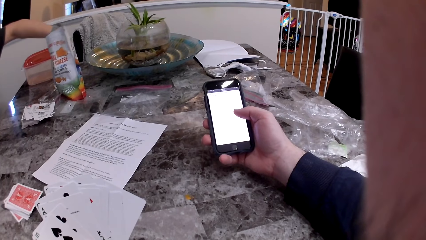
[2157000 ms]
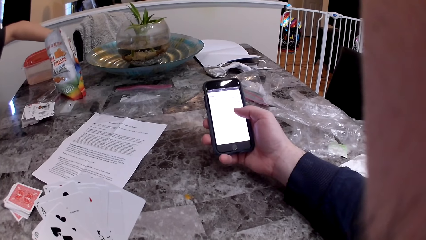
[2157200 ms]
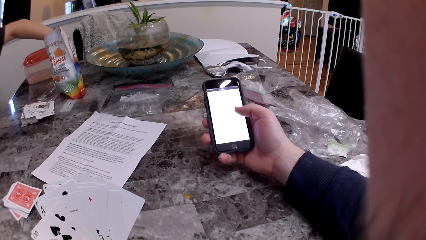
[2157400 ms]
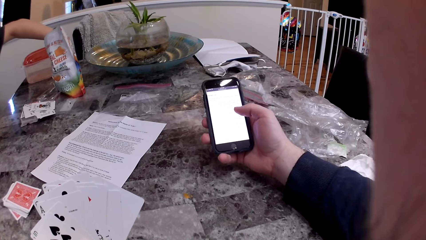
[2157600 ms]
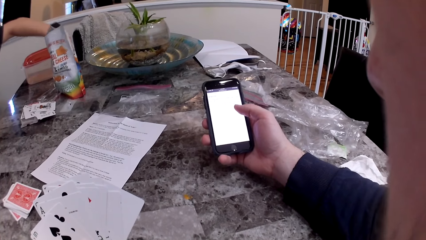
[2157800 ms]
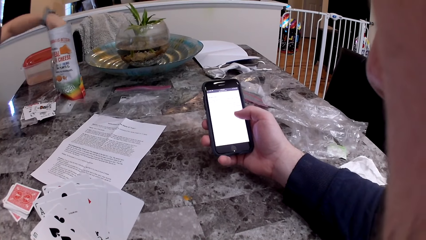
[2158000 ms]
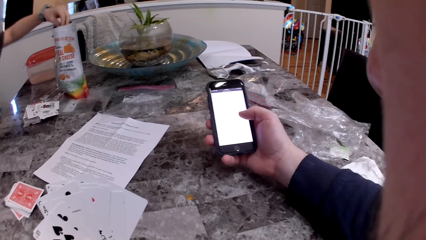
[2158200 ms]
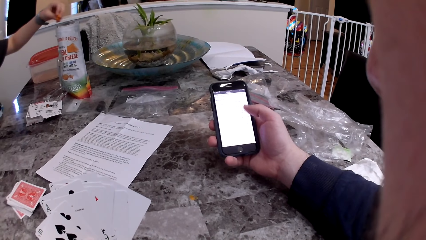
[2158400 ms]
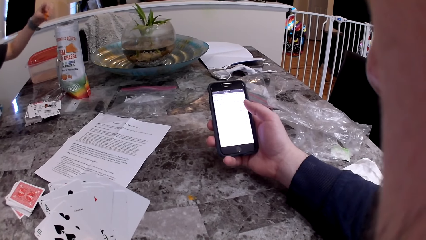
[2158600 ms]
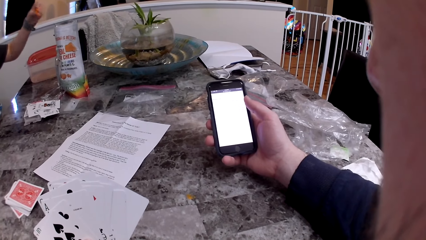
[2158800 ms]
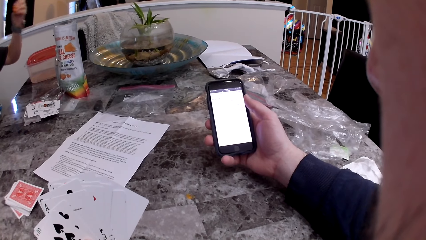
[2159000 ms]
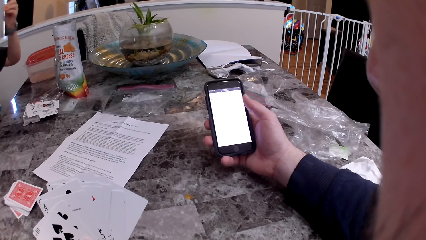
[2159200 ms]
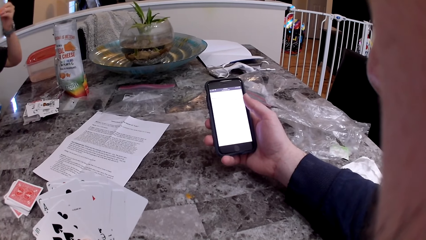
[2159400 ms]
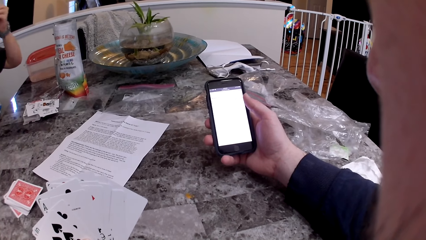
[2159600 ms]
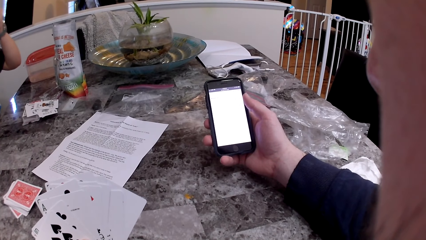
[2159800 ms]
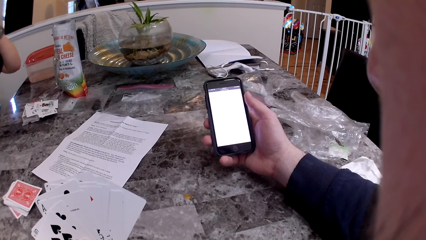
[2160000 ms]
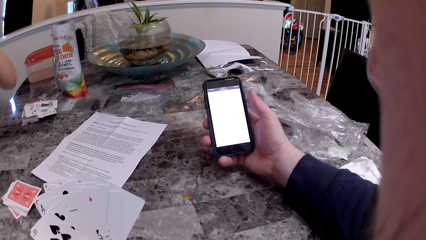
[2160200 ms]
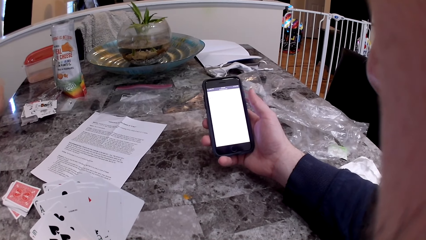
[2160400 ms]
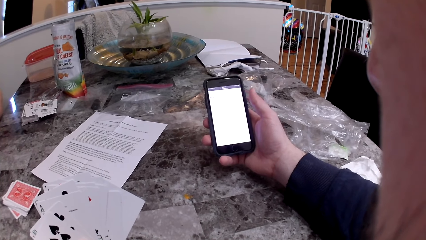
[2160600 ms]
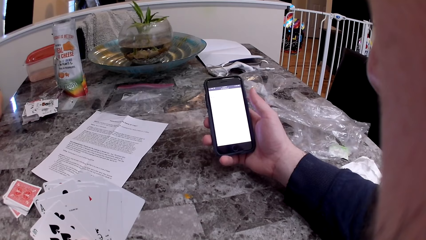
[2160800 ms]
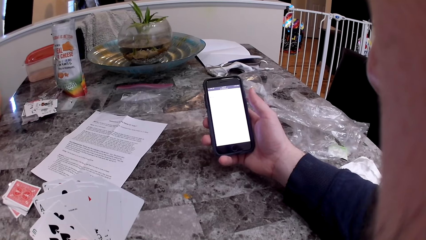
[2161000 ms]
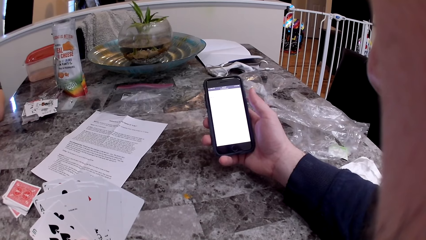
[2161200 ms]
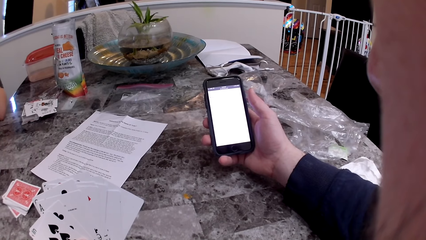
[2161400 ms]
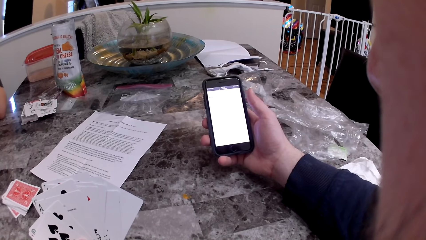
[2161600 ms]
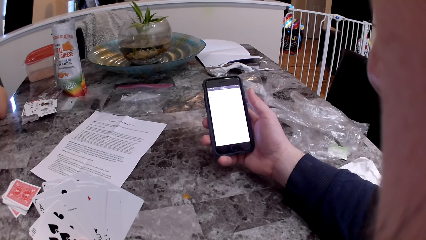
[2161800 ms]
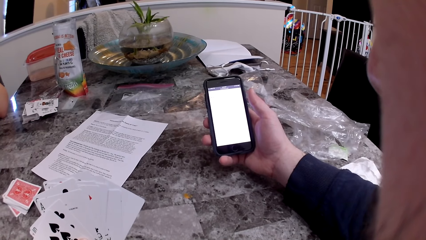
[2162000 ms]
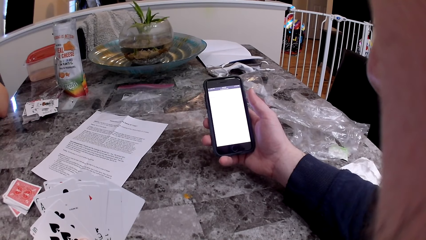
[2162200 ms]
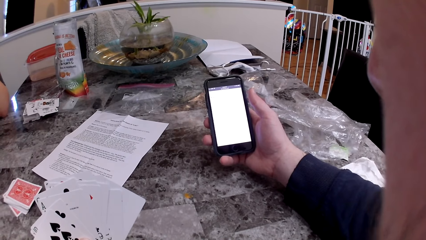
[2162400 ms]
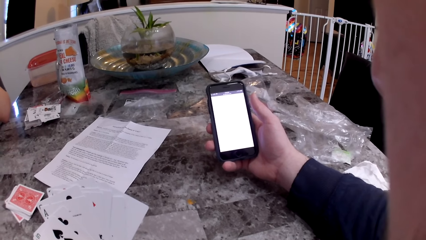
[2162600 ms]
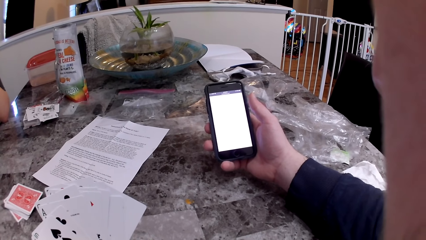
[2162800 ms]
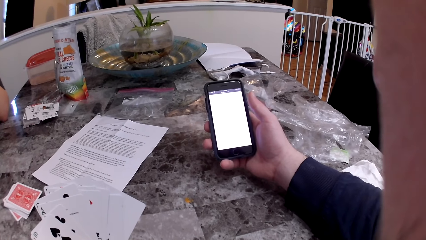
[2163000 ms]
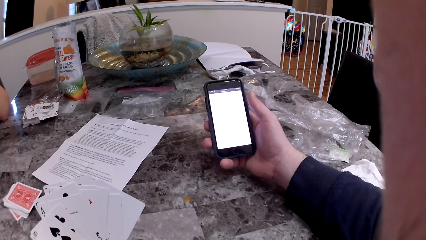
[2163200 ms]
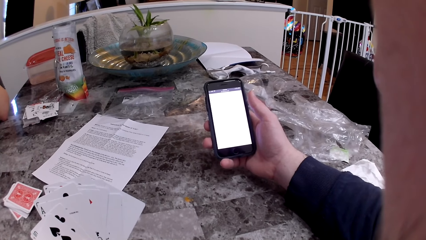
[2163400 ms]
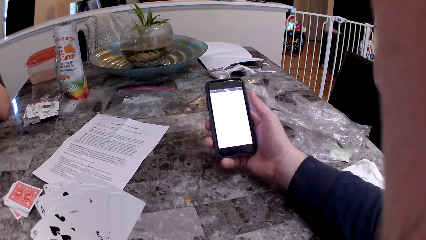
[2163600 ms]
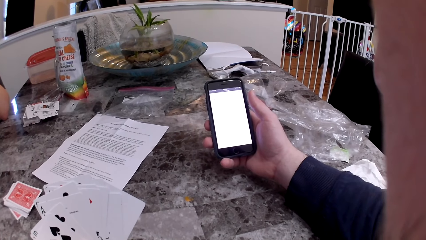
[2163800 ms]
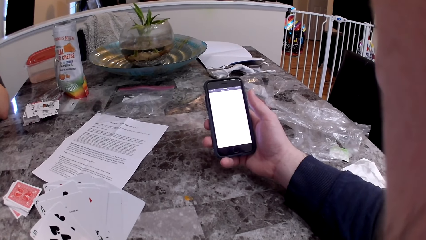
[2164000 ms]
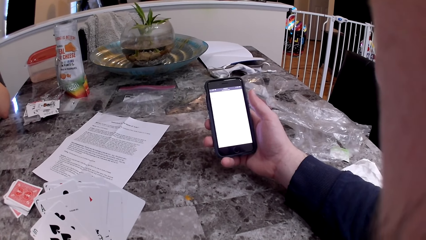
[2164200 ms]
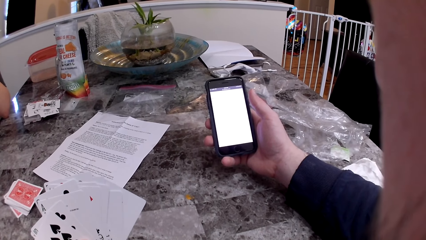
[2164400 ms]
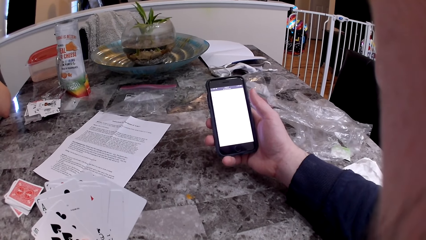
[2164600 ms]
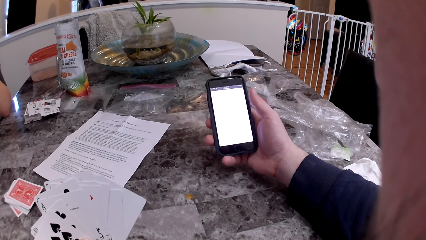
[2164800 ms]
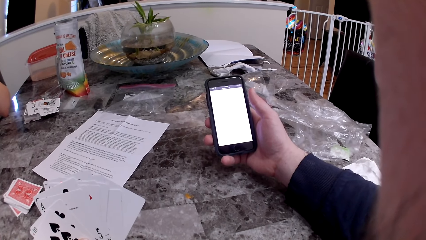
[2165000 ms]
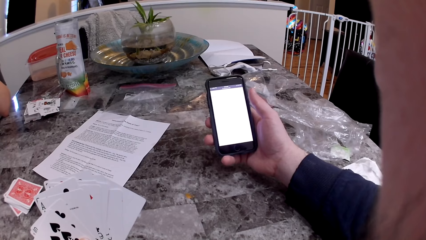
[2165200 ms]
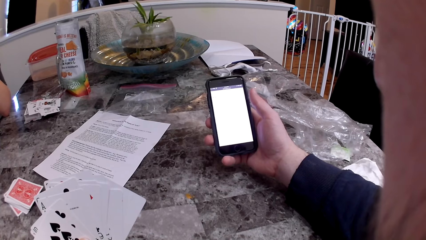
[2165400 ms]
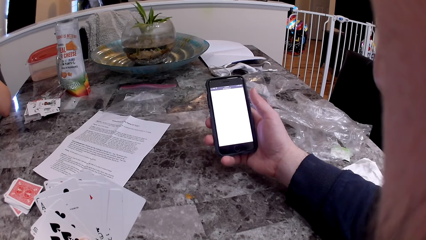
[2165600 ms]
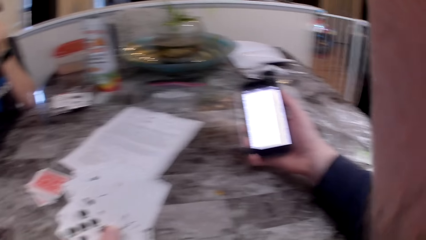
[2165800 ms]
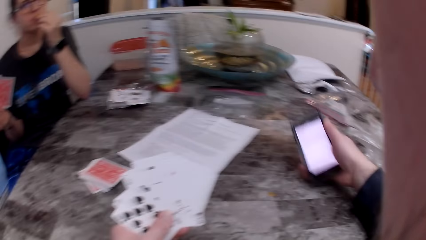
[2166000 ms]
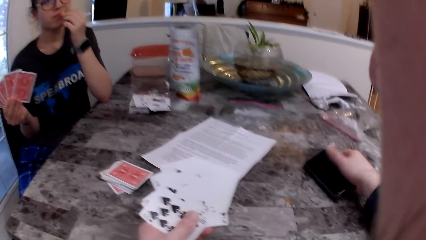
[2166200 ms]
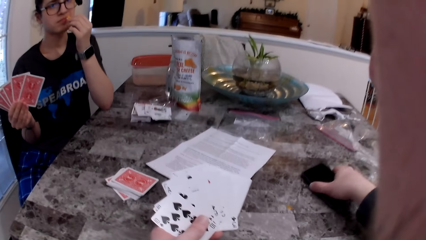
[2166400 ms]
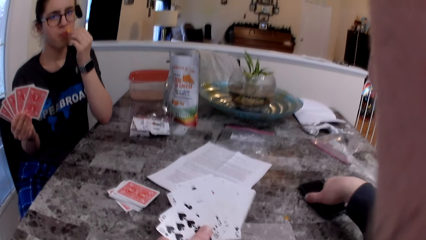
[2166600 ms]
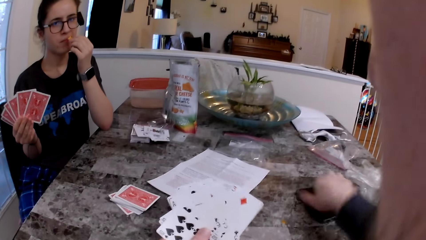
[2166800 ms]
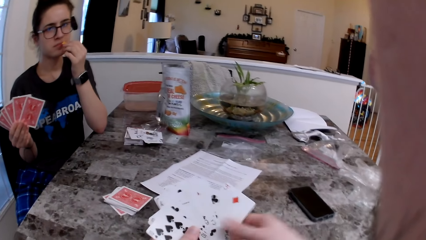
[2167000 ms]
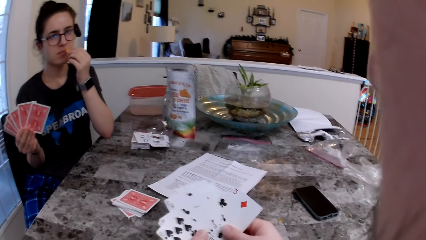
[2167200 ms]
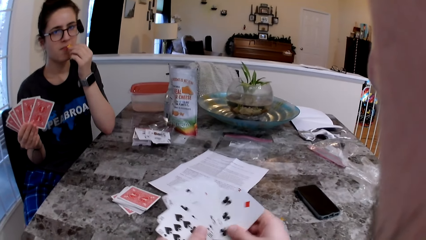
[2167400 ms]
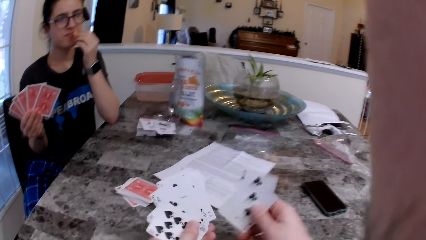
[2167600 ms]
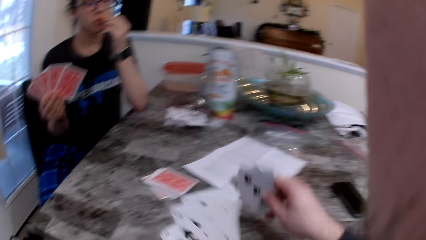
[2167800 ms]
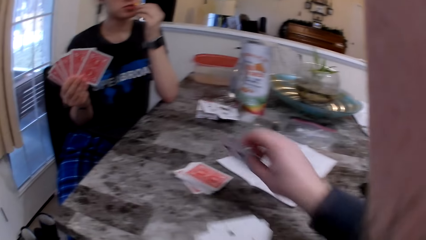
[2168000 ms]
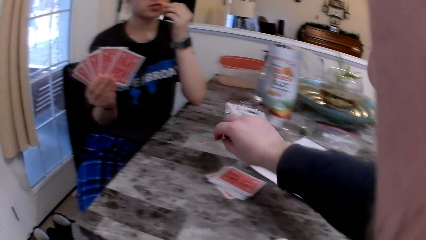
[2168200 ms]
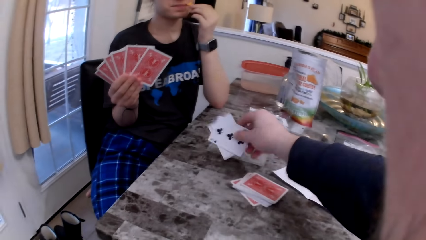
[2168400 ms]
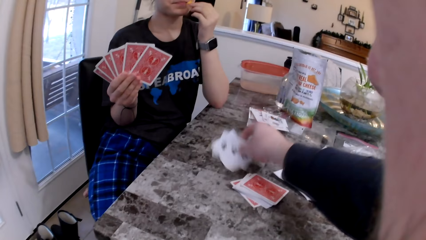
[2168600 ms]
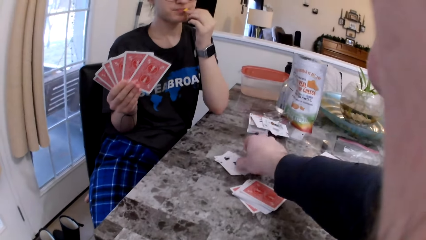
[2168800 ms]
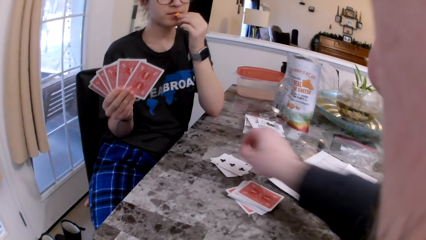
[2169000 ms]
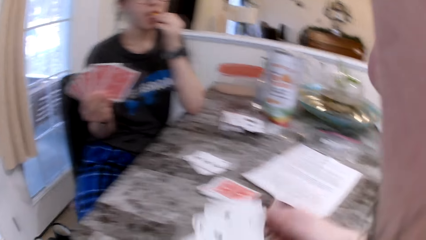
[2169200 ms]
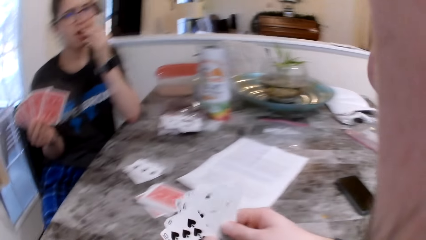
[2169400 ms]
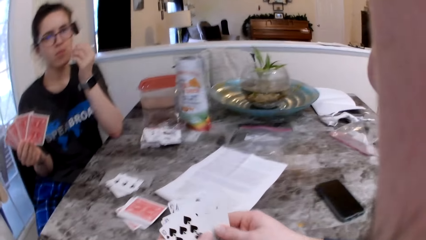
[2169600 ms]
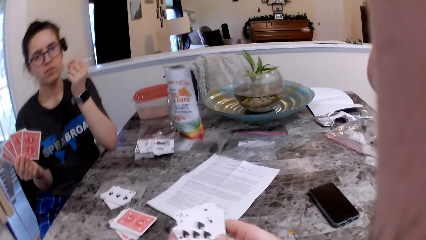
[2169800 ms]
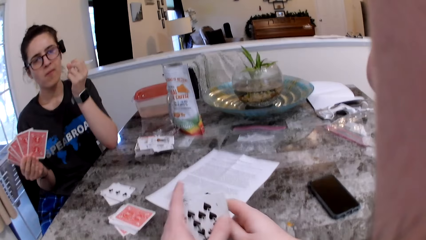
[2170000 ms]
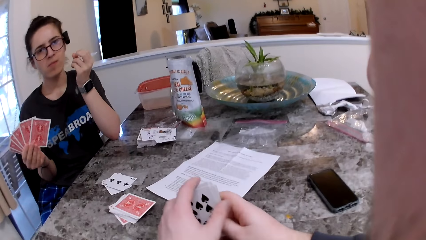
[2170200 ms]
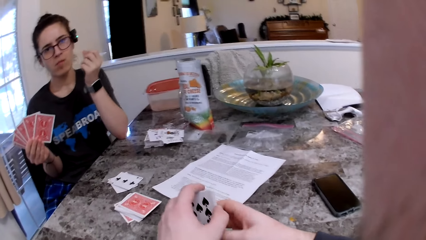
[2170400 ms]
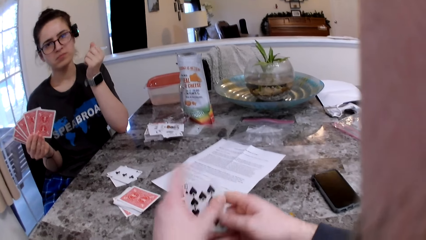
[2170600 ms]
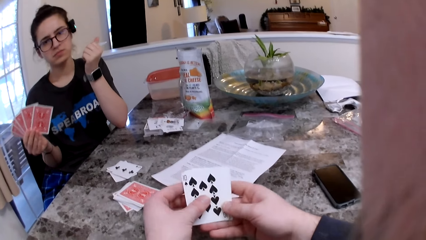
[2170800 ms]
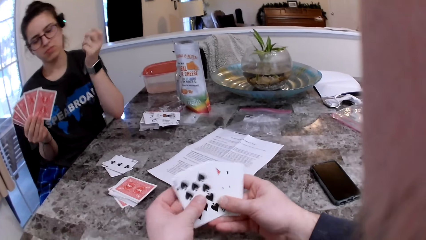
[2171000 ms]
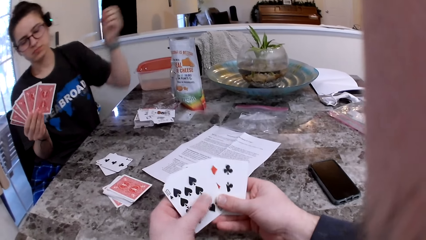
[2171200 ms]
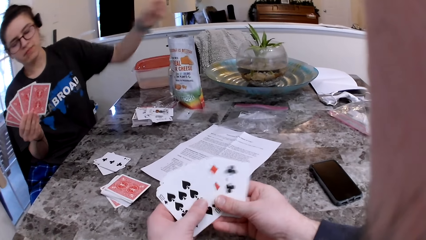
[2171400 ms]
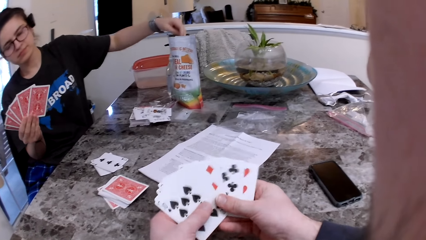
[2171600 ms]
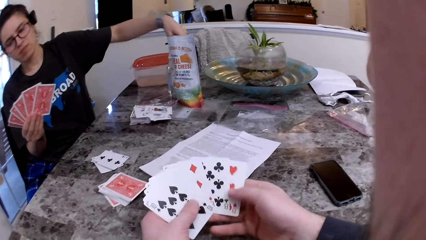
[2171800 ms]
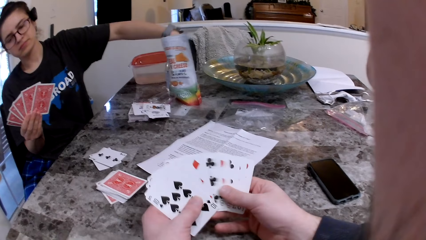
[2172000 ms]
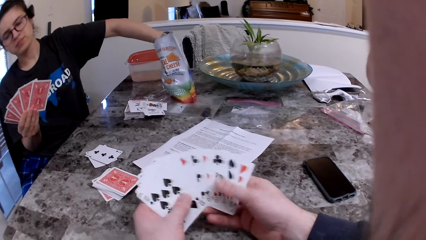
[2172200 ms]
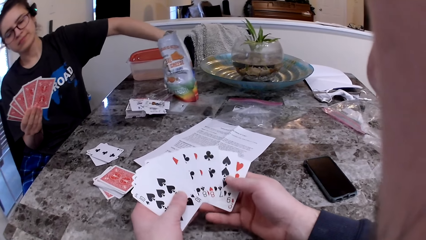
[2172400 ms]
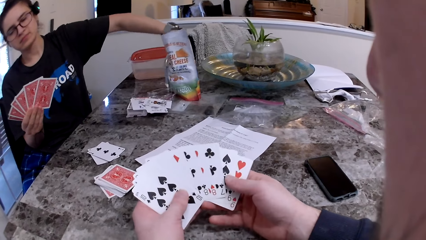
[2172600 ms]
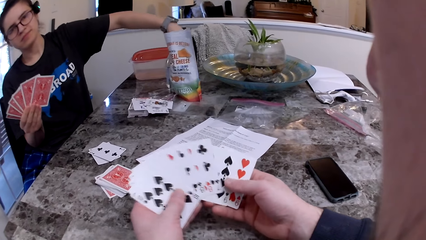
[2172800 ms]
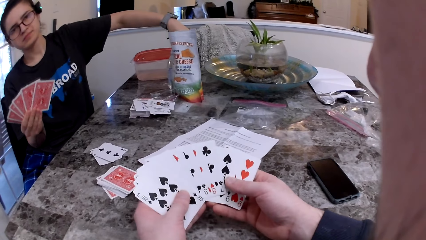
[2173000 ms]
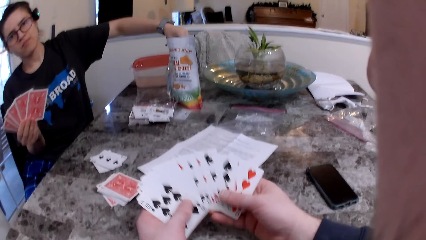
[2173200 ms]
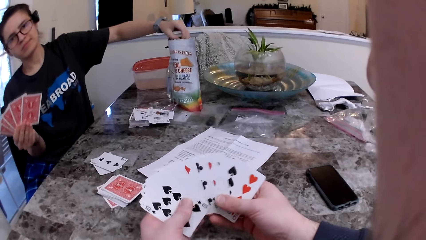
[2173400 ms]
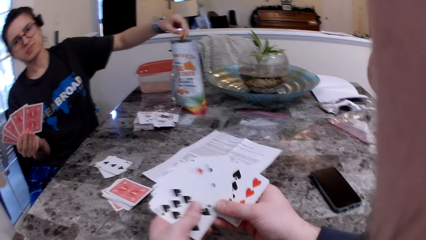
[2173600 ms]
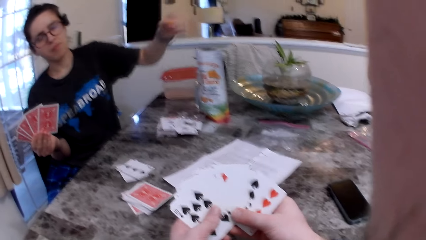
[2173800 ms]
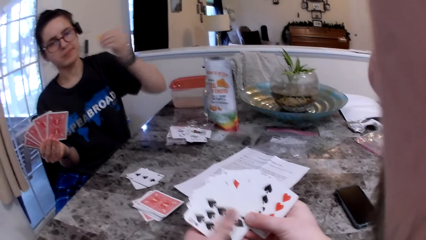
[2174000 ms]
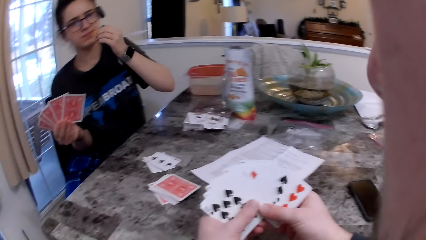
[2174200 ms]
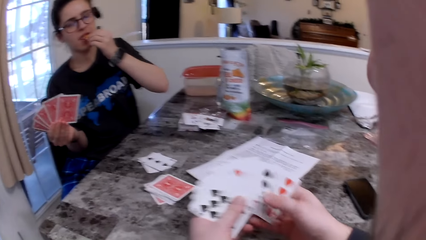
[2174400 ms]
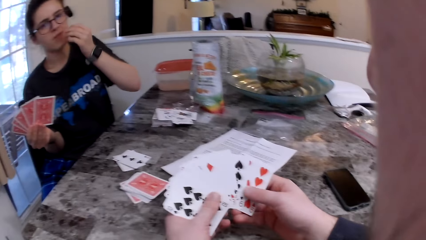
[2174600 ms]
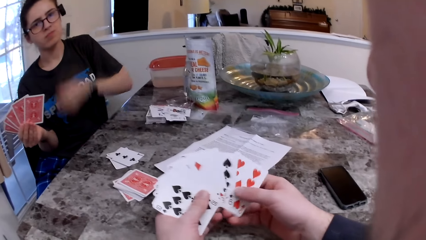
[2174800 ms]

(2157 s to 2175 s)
The woman takes a cheese cracker or cheese from the bag with her left hand. She puts the cheese cracker into her mouth. The camera wearer drops the phone on the table. The woman eats the cheese. The camera wearer drops two cards on the table. He folds the cards in his hands, arranges the cards, spreads the cards in his hands and checks the cards. The woman picks up a cheese from the bag.
